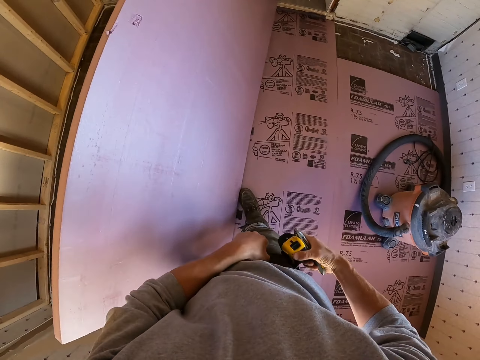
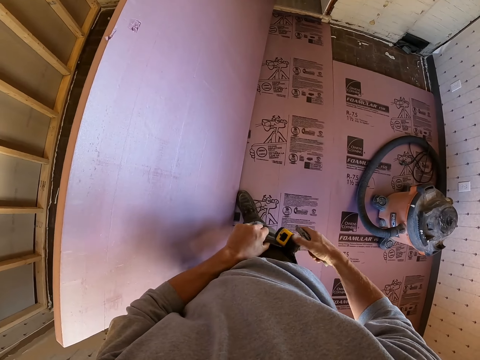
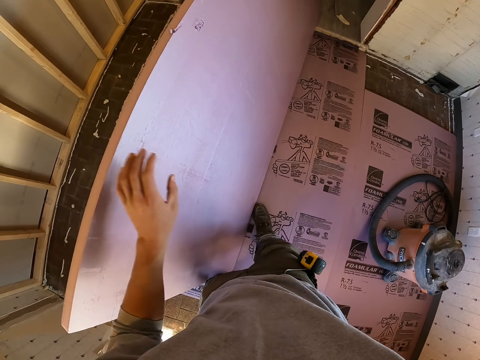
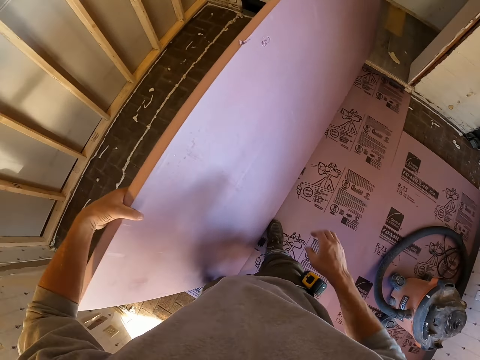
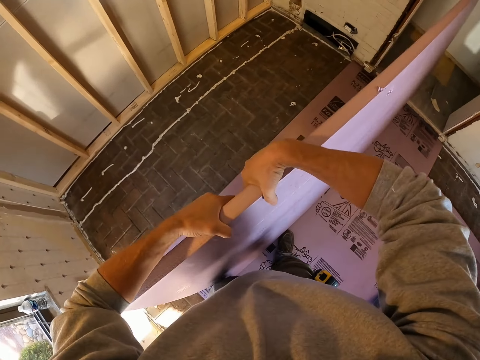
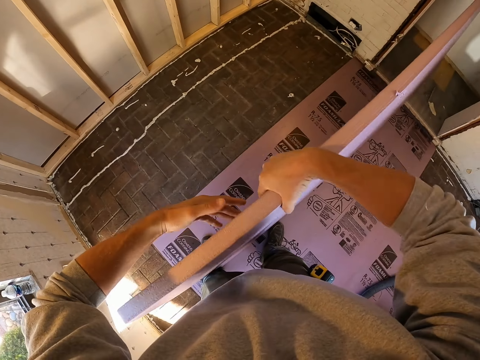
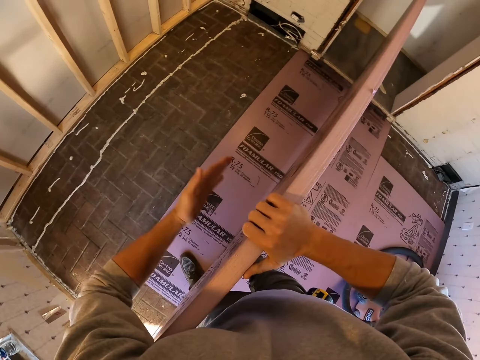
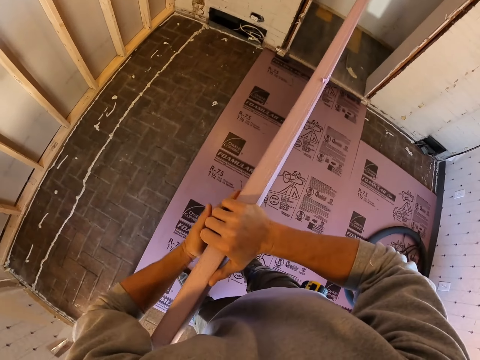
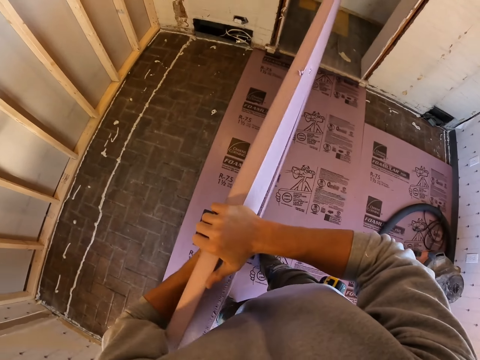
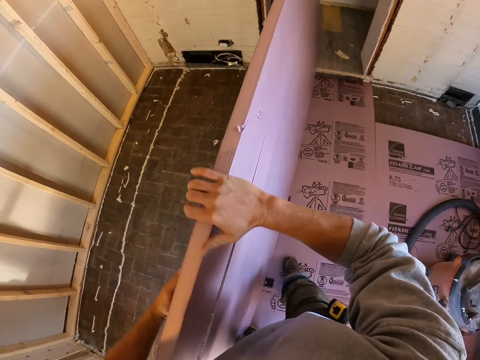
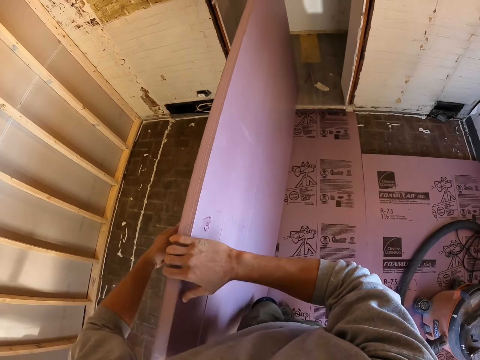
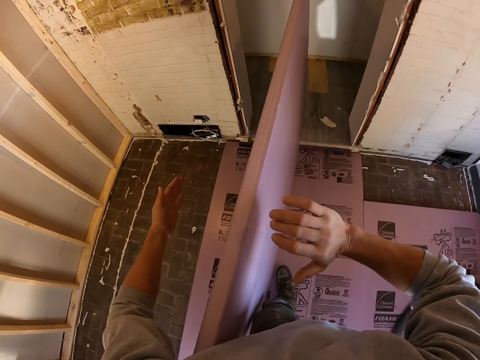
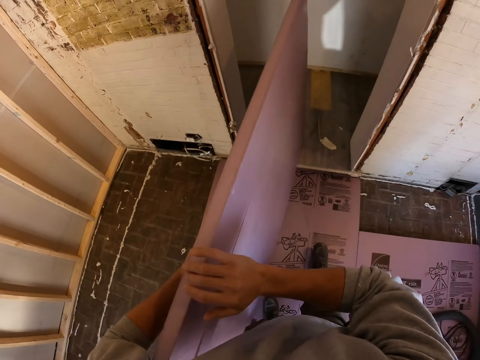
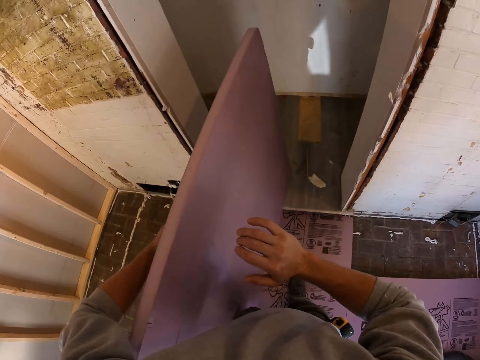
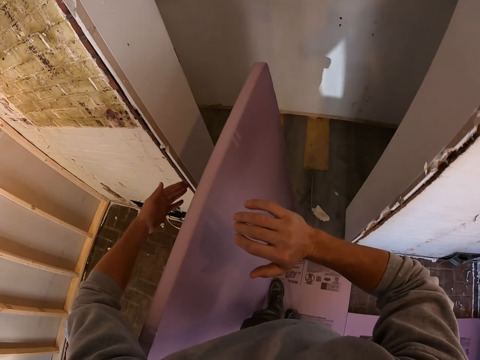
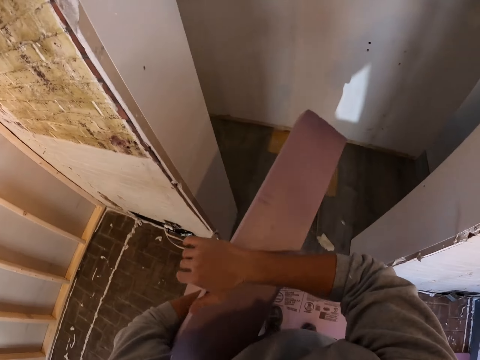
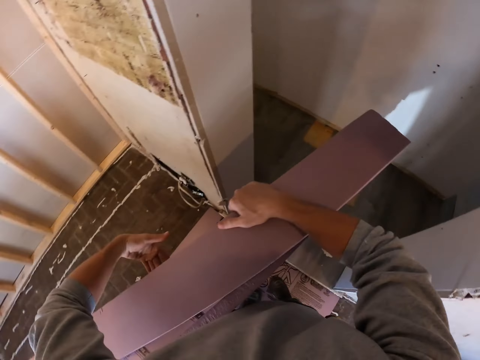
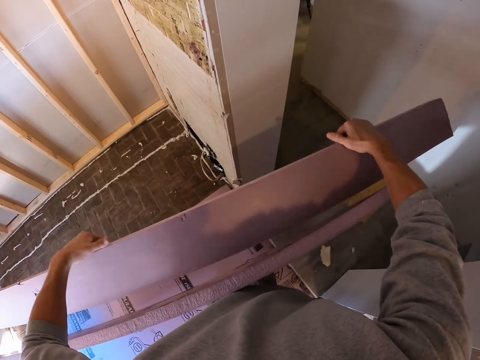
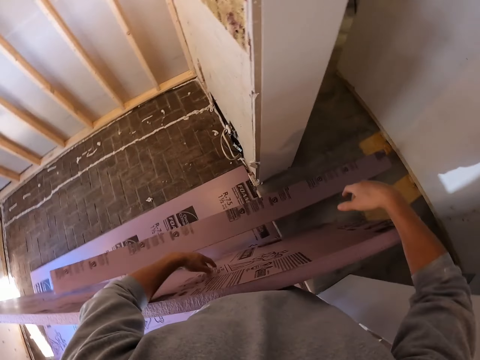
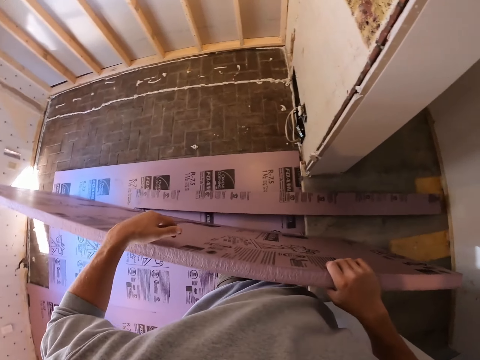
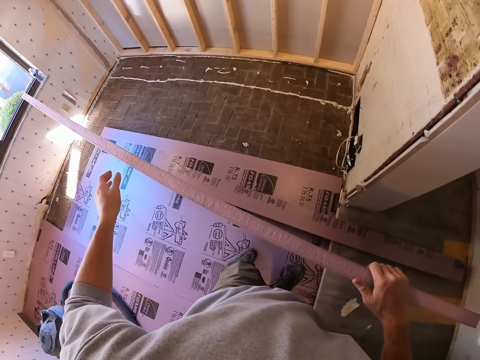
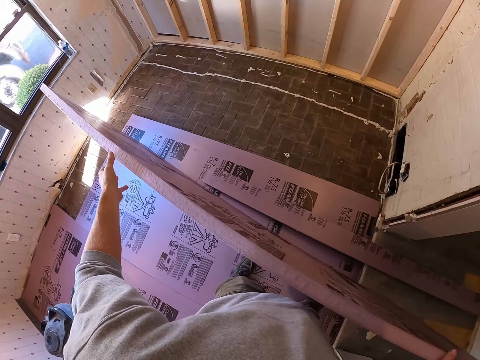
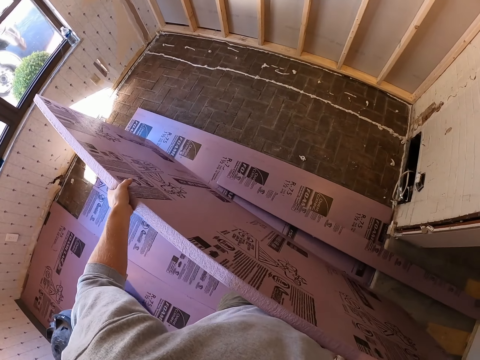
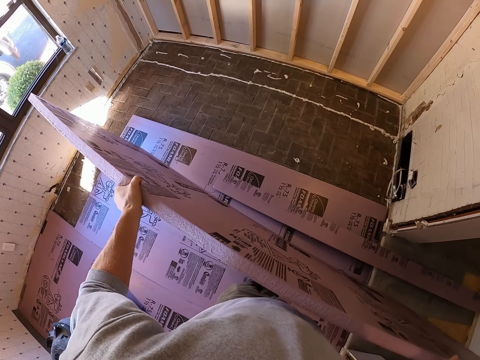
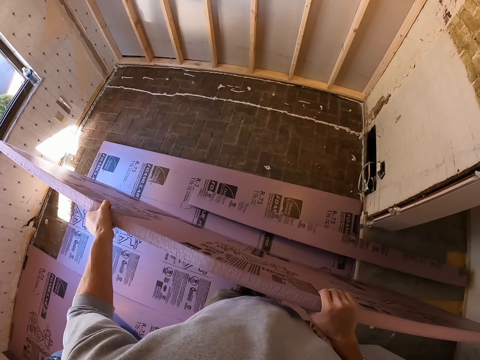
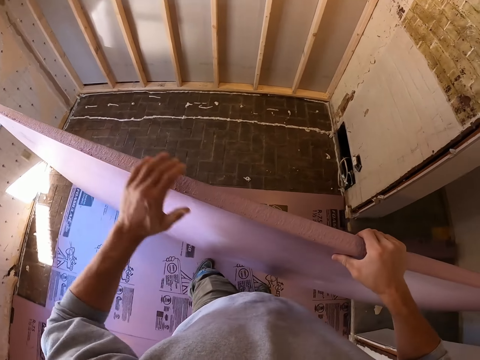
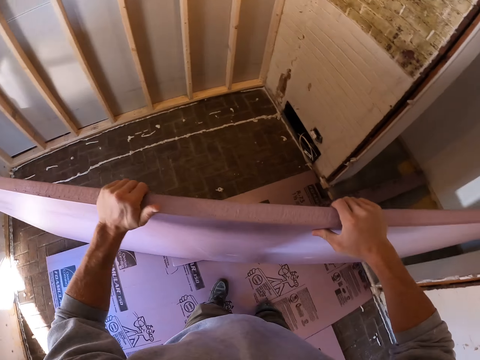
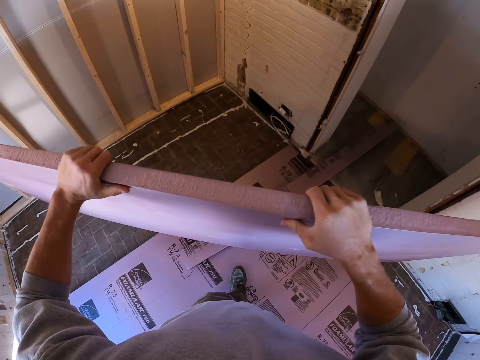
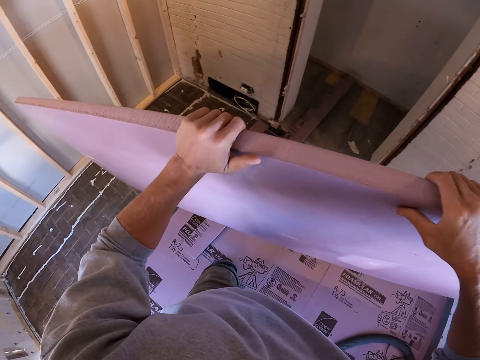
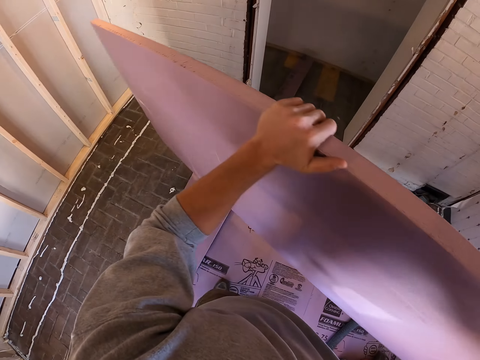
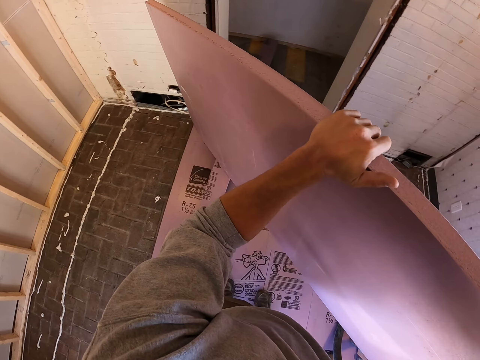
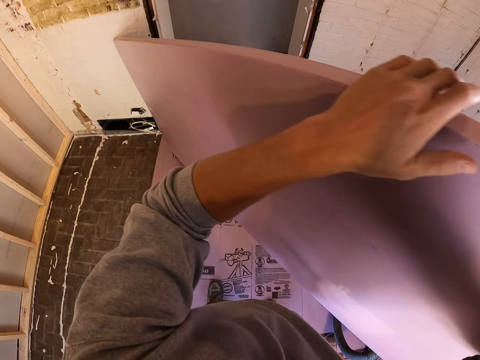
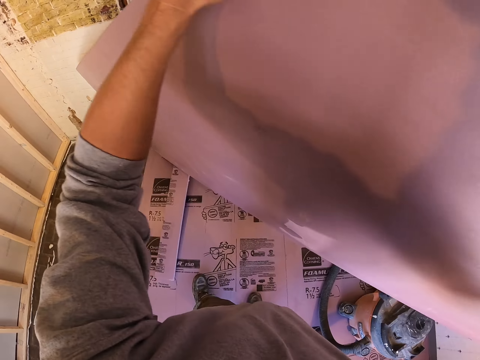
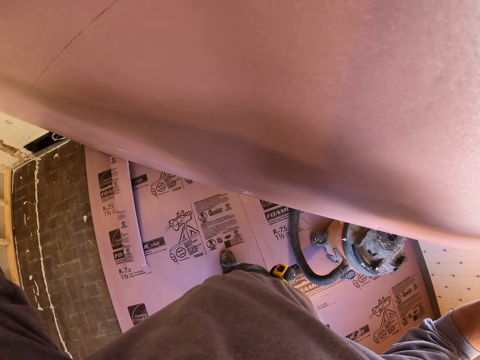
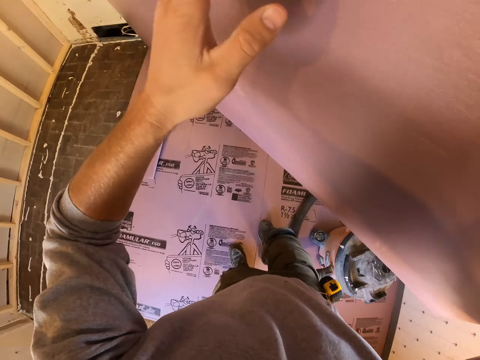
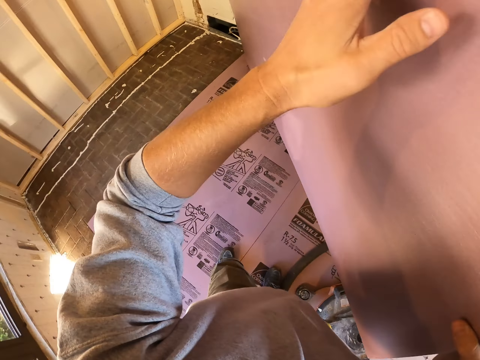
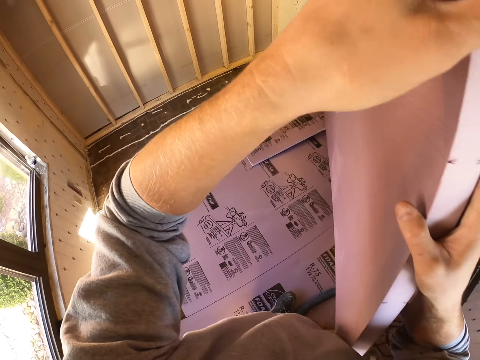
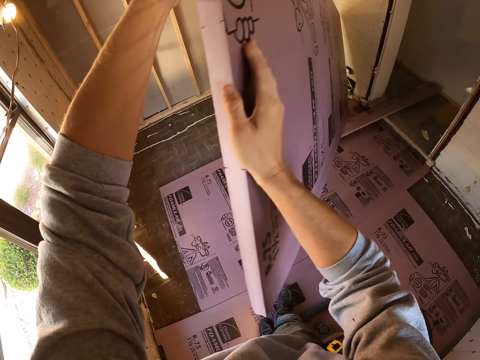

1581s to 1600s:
The camera wearer hooks the measuring tape on the trousers. They break the plywood or carton floor board. They drop the carton floor board down. They pick up the carton floor board and turn the carton floor board.

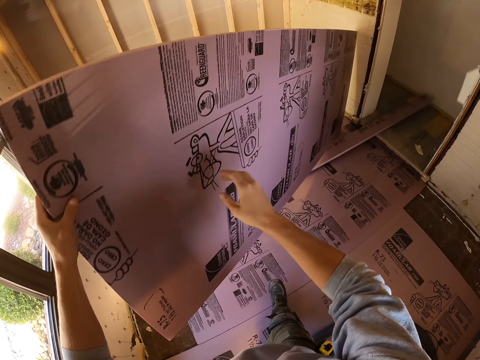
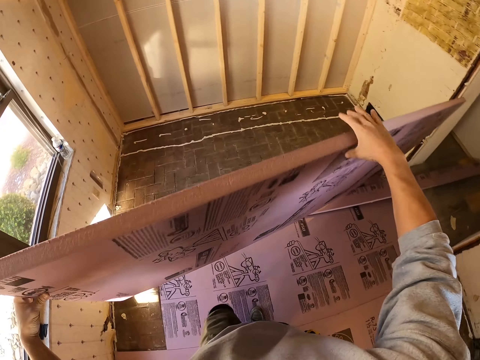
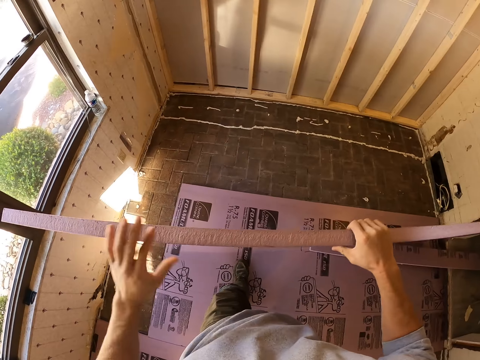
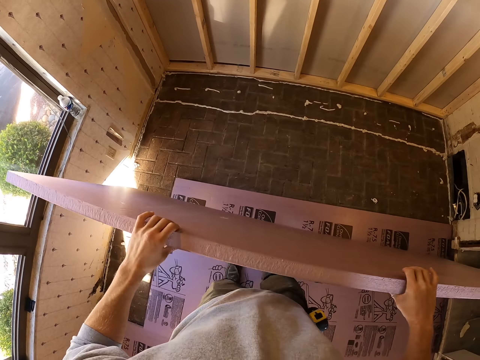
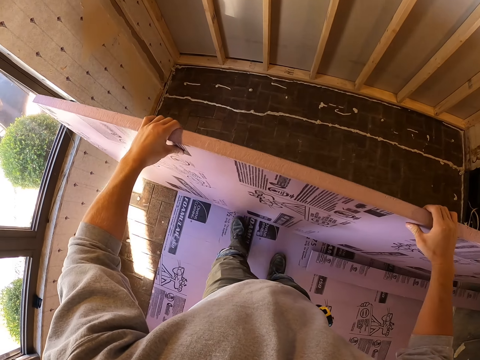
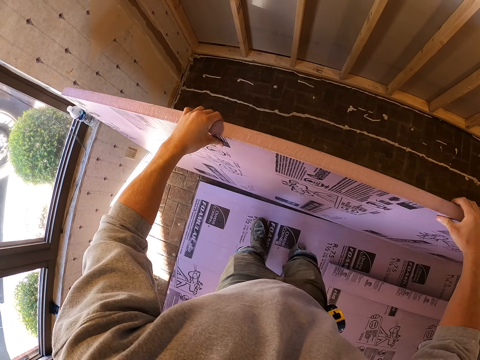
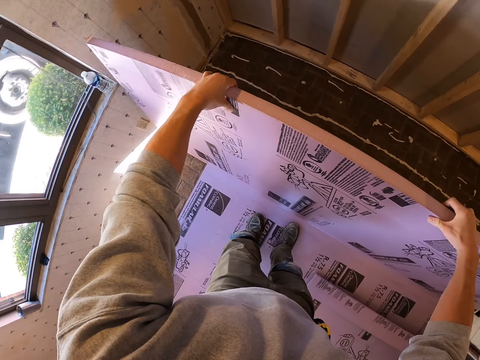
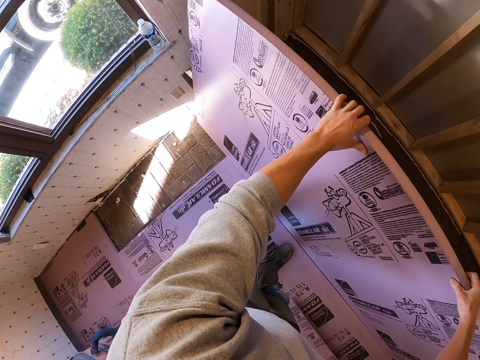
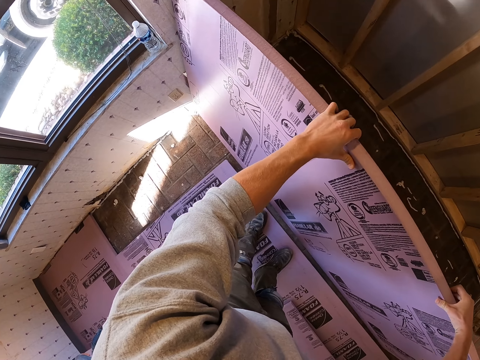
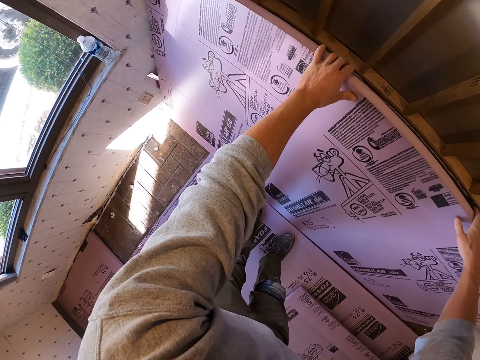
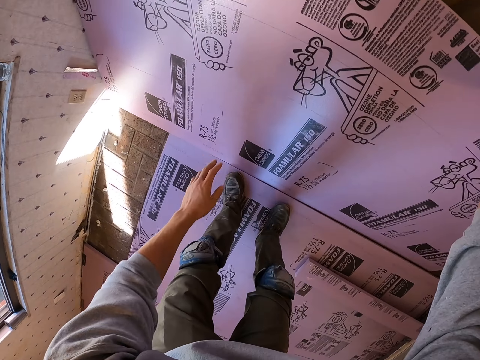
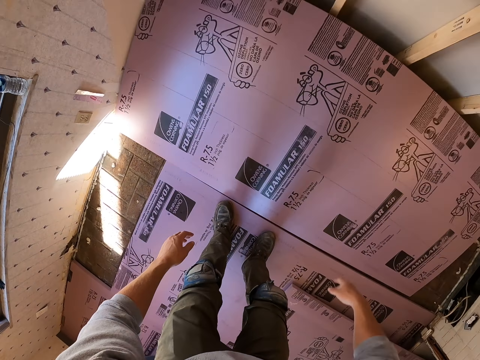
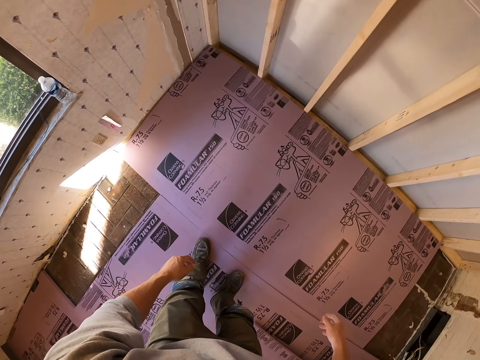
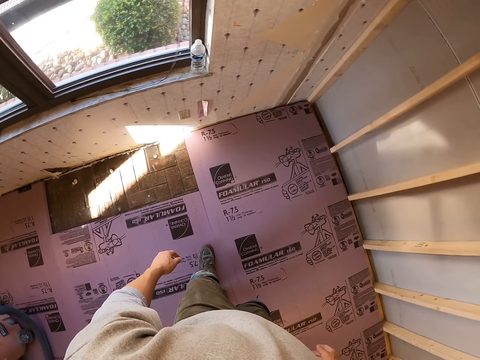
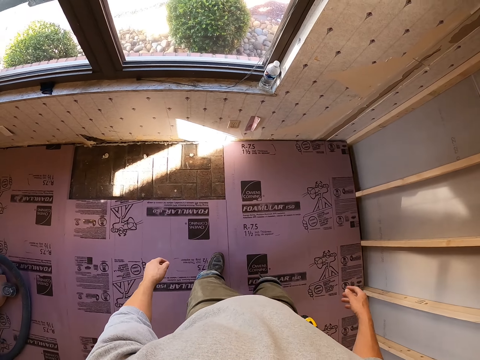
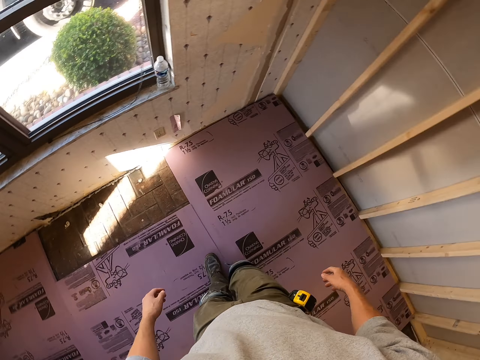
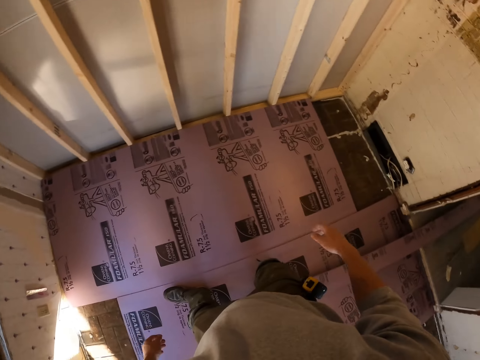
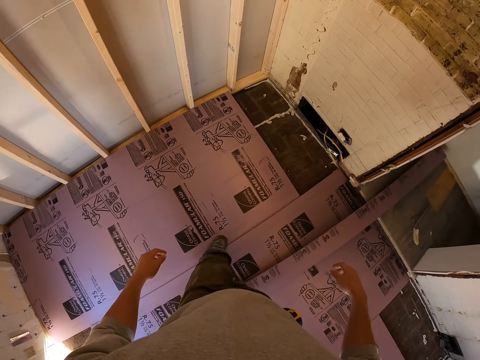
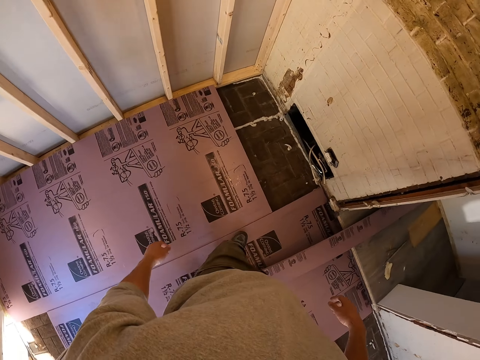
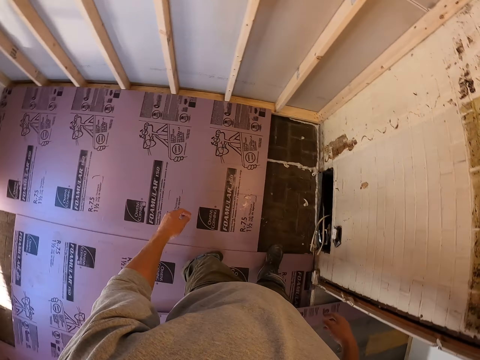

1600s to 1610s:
The camera wearer fits the plywood or carton floor board on the floor. They walk in the room.
